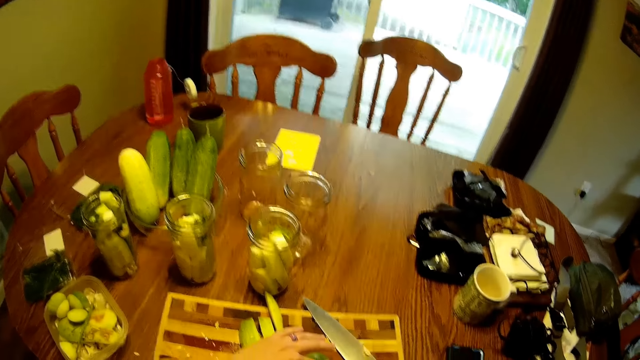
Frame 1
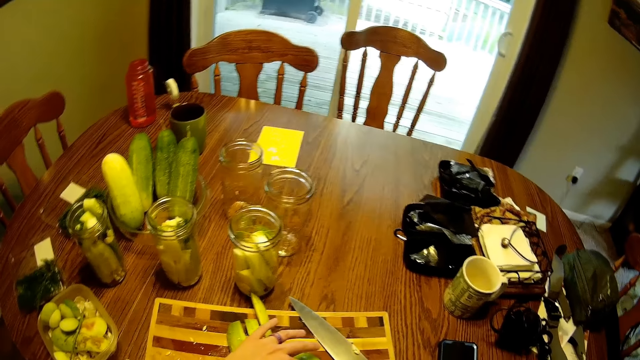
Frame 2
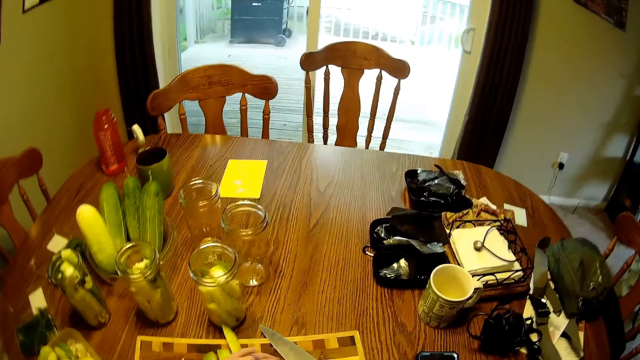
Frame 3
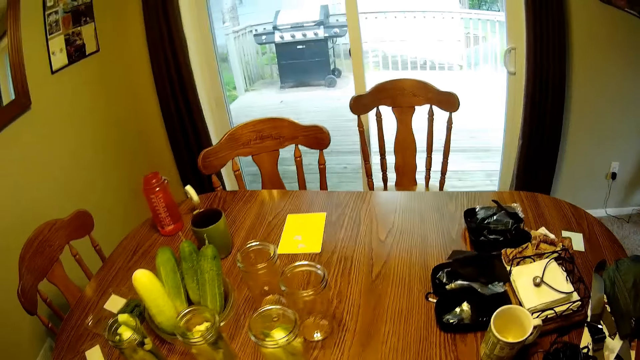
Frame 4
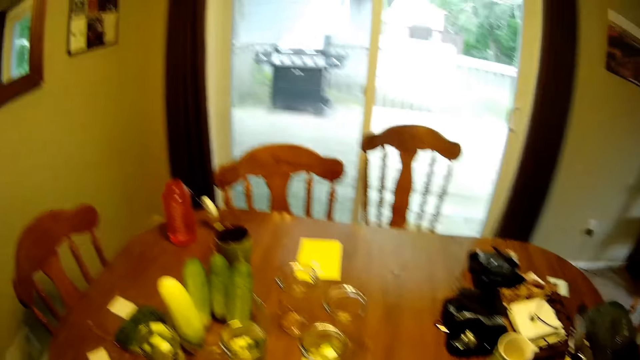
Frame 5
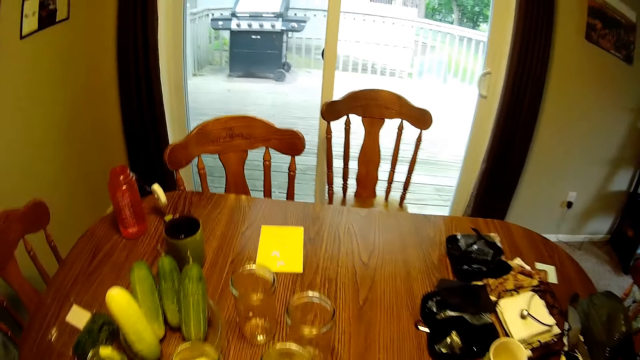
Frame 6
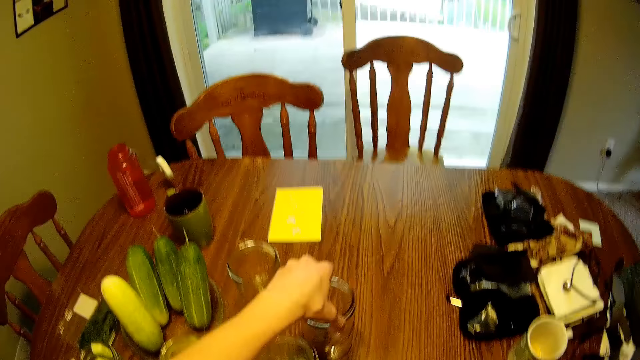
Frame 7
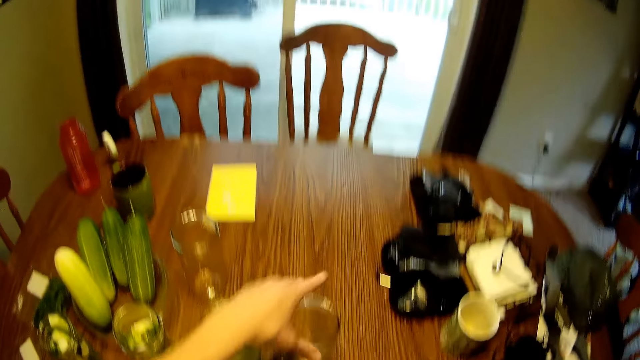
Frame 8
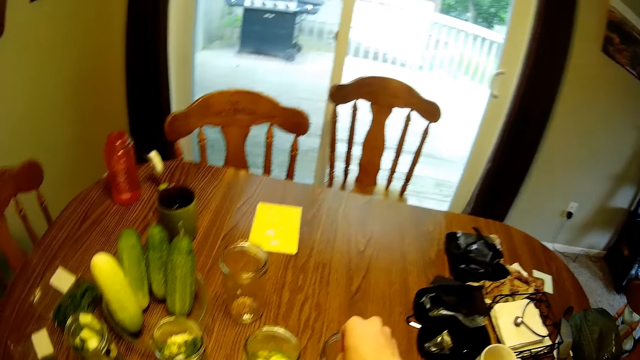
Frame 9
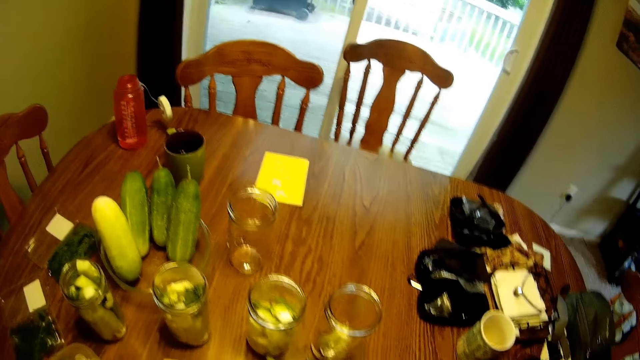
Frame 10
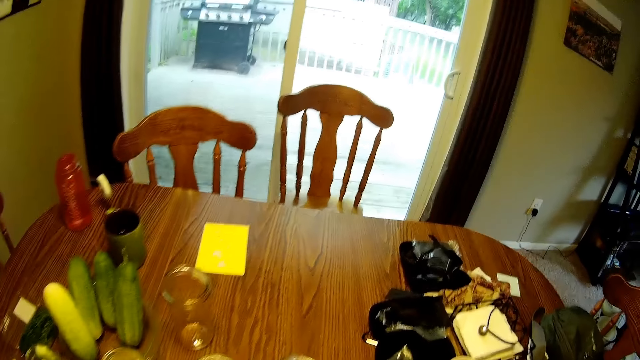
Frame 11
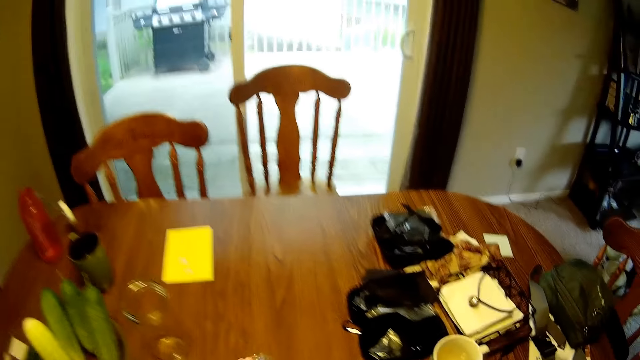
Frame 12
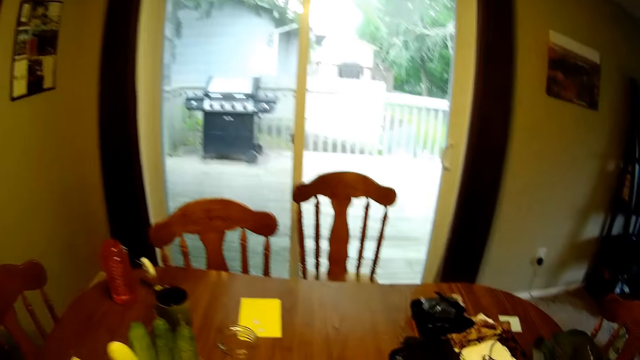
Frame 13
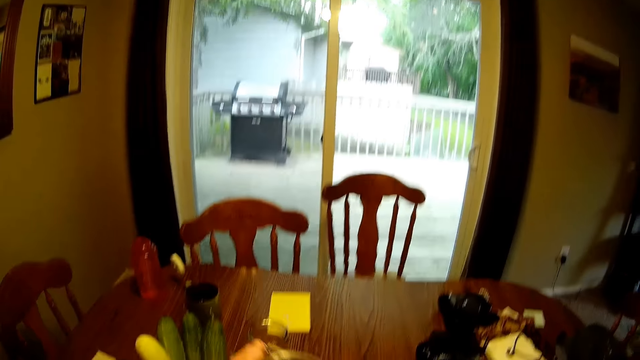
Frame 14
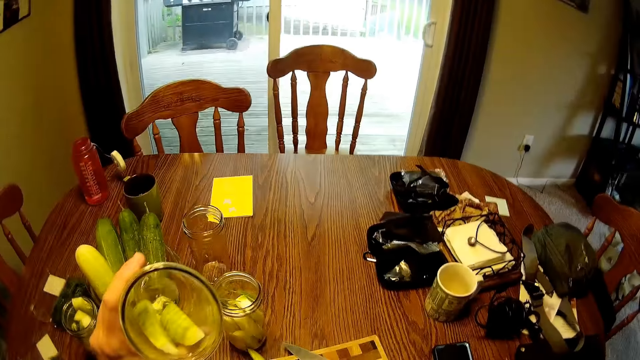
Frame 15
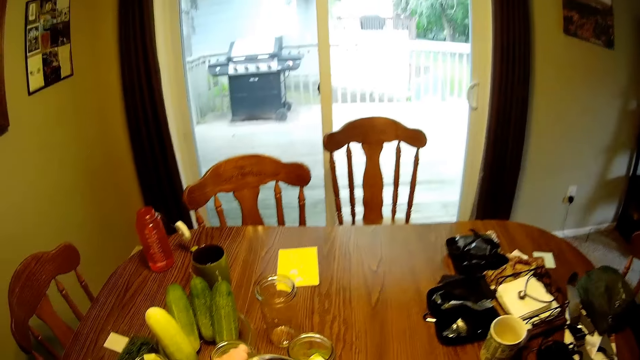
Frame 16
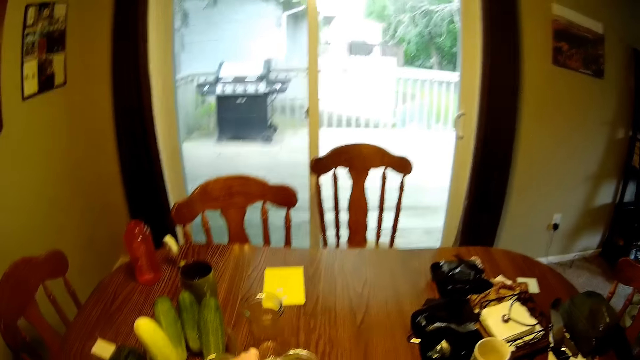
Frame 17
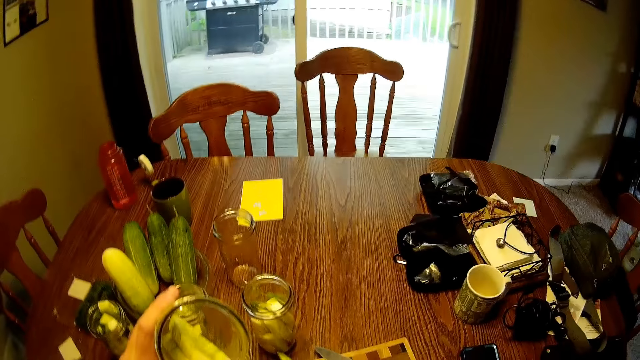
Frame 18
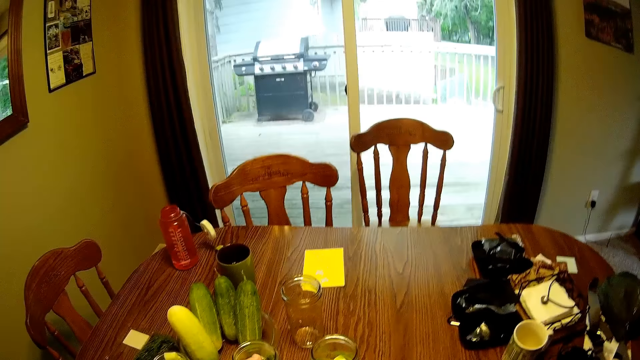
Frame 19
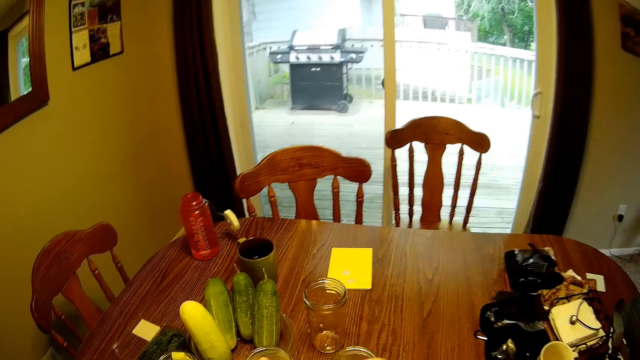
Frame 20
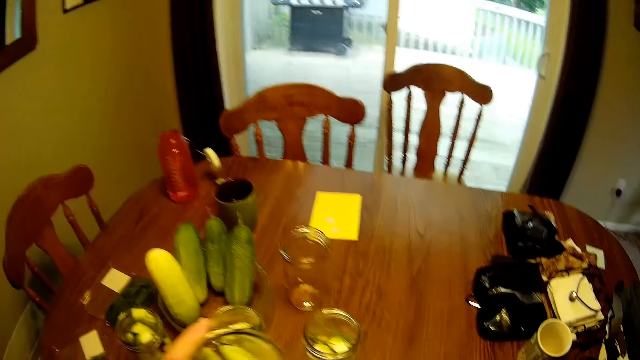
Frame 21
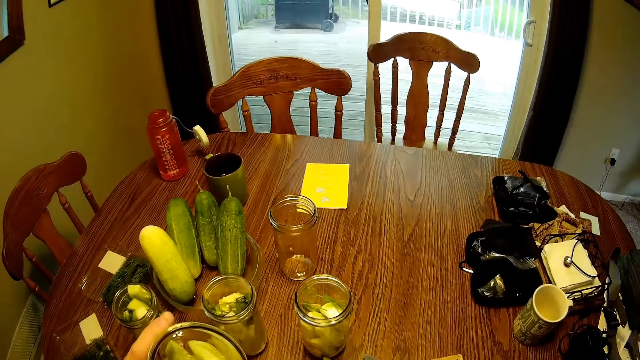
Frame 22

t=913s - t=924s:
The camera wearer moves a glass jar closer on the dining table. He drops the cucumber in the glass jar. He holds the glass jar with his left hand. He looks around the room.

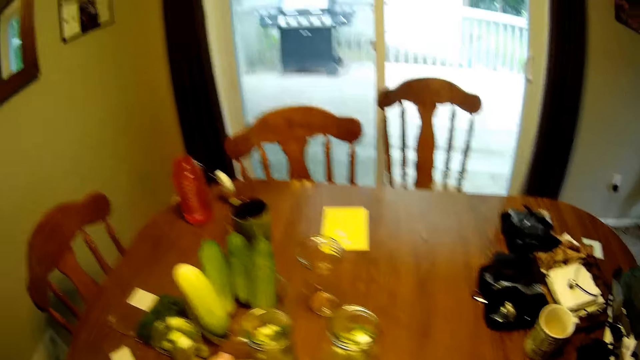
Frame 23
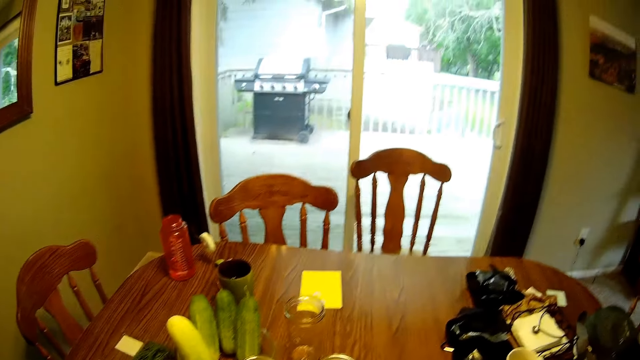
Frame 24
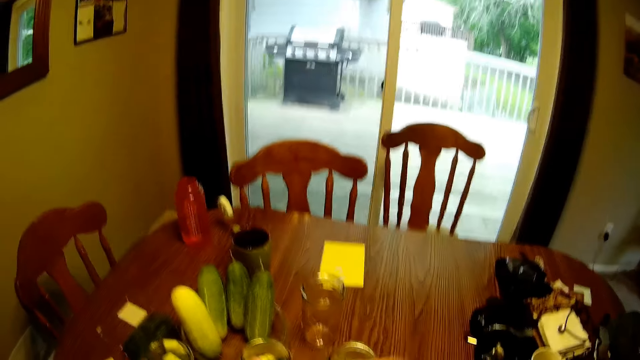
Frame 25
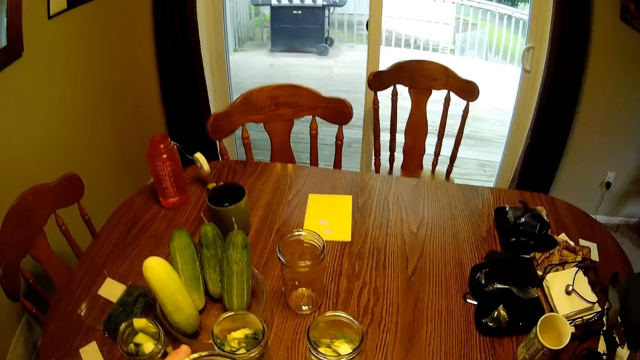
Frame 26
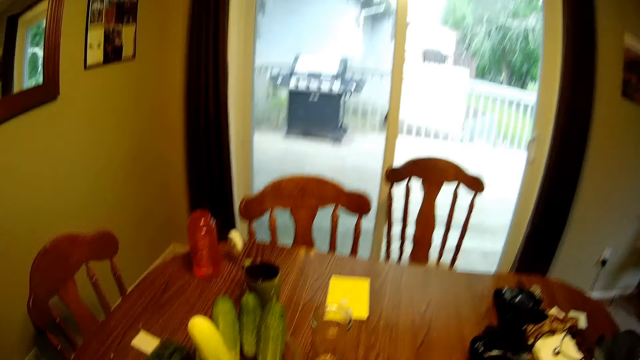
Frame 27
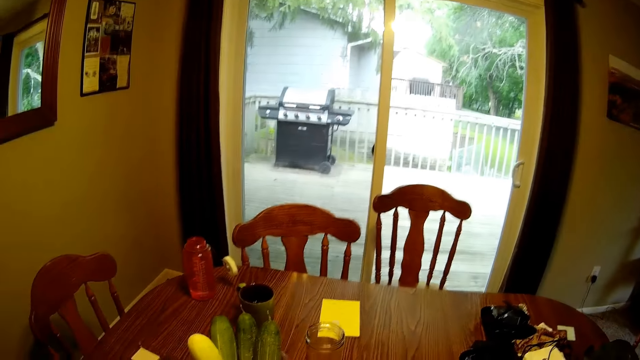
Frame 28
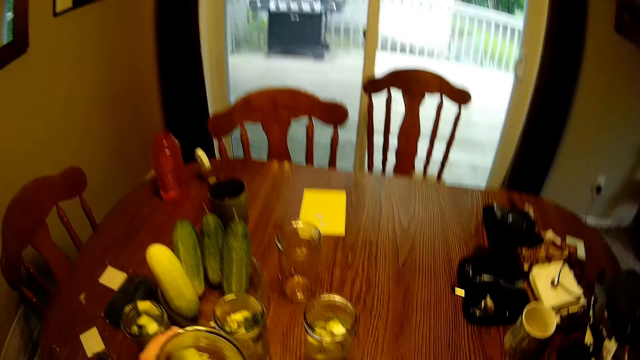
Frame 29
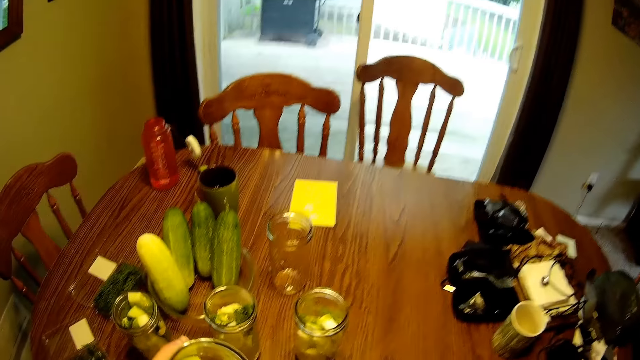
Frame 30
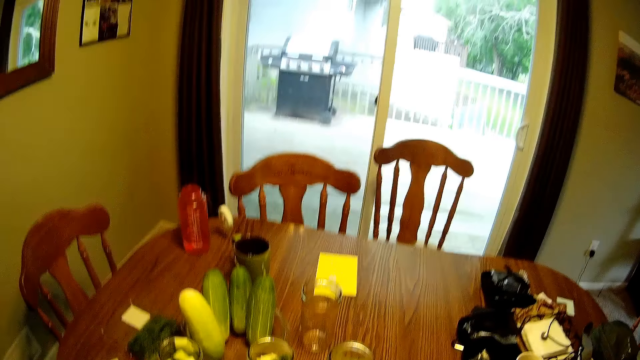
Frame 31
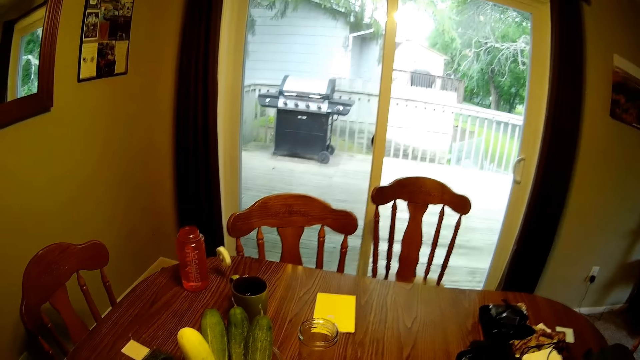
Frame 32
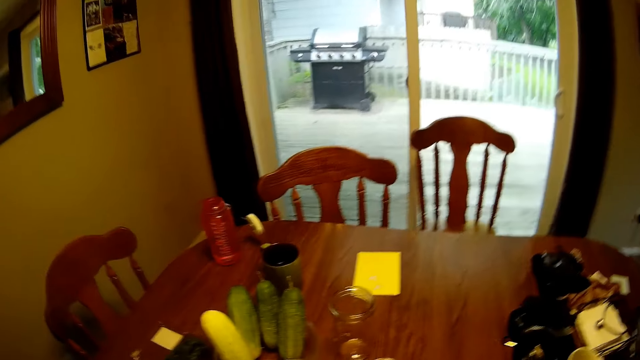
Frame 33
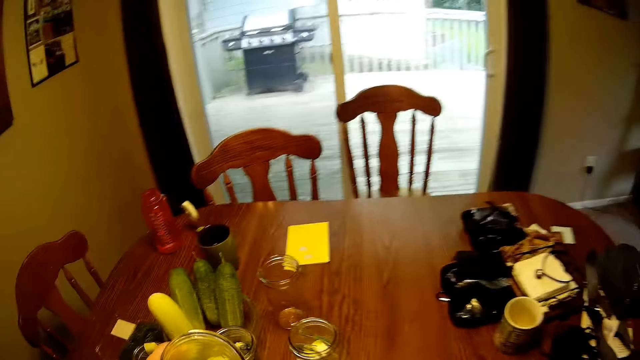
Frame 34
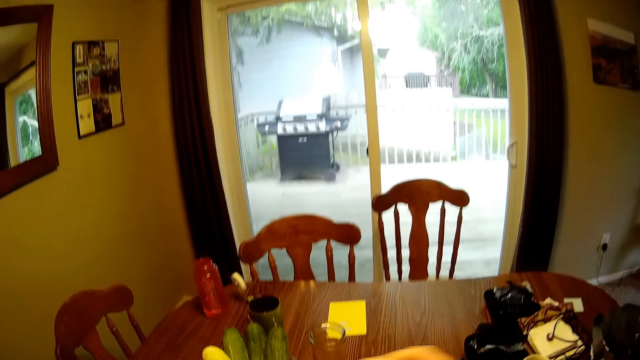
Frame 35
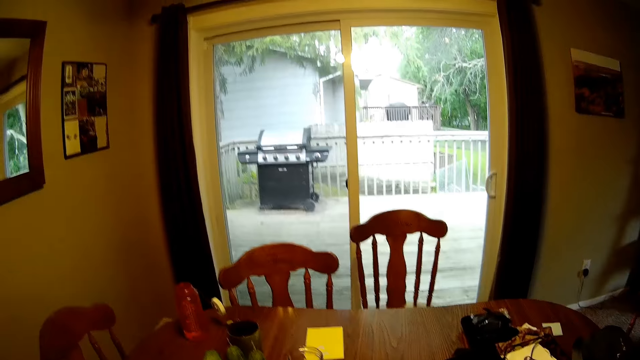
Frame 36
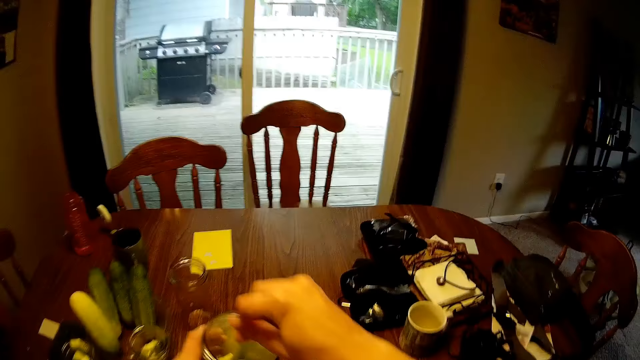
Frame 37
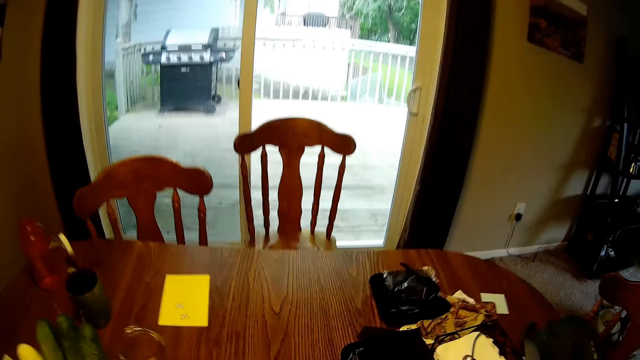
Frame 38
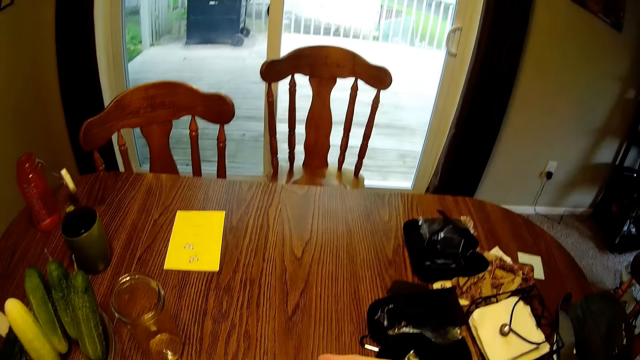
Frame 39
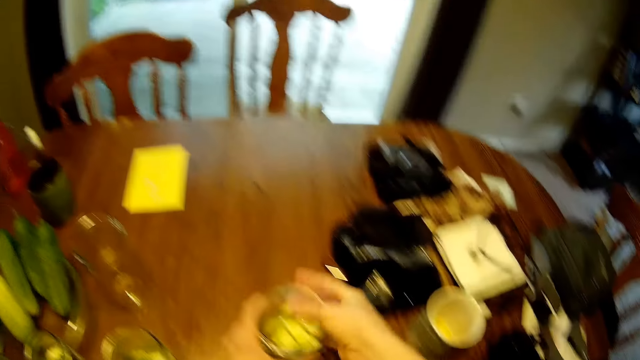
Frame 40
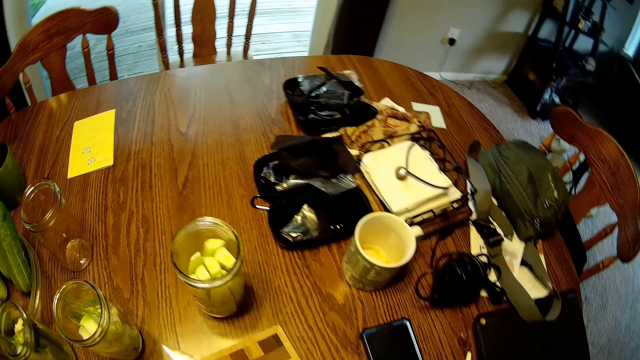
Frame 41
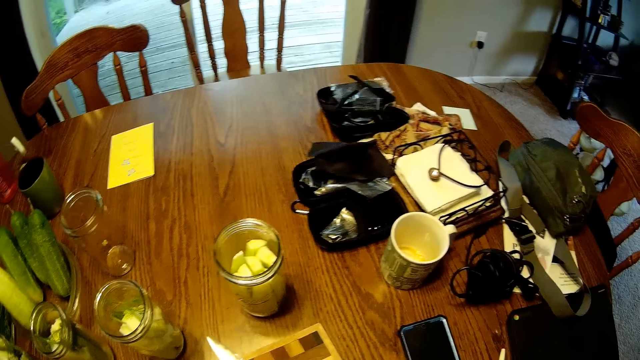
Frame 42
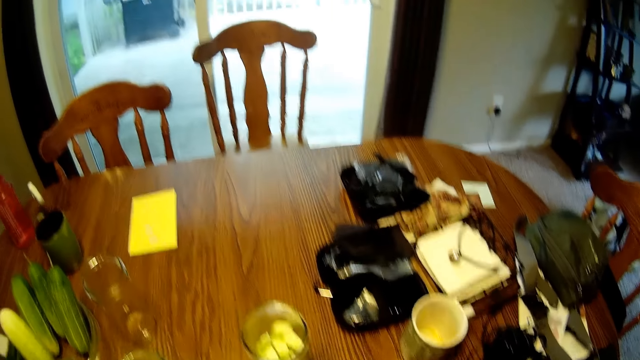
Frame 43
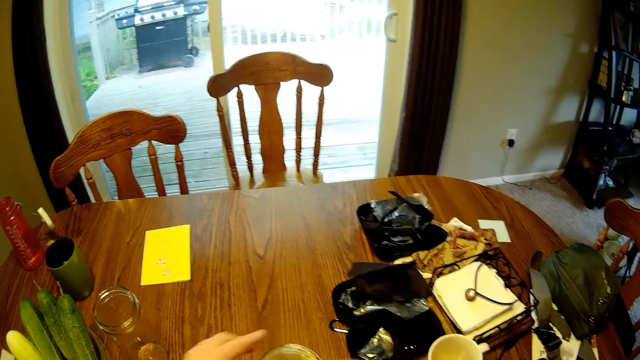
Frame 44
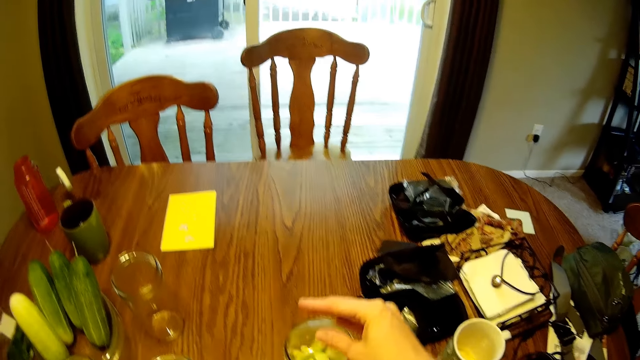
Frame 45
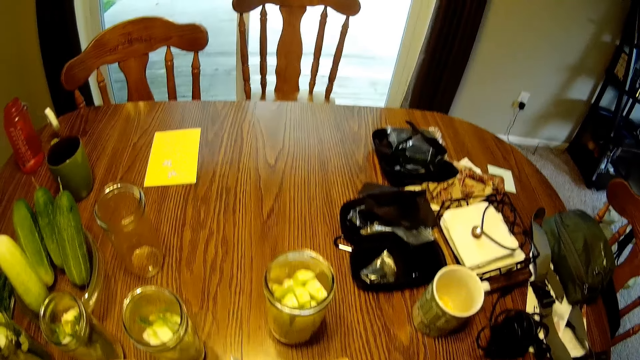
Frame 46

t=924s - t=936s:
The camera wearer looks around the room. They drop the cucumber in the glass jar. They drop the glass jar on the dining table with both hands. They drop the cucumber in the glass jar repeatedly.
